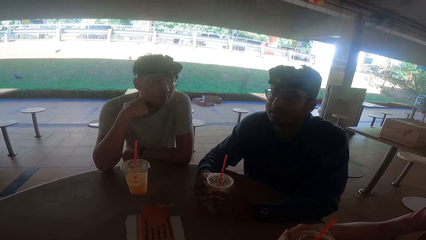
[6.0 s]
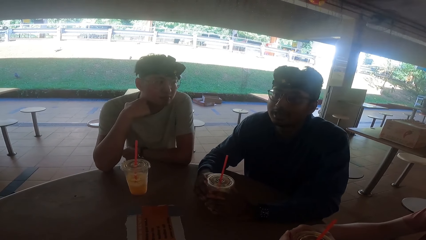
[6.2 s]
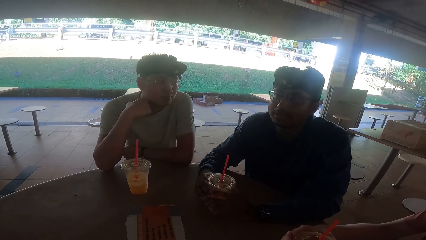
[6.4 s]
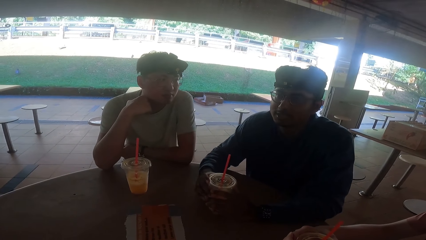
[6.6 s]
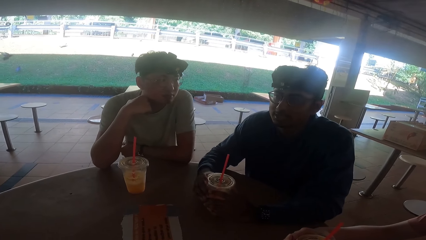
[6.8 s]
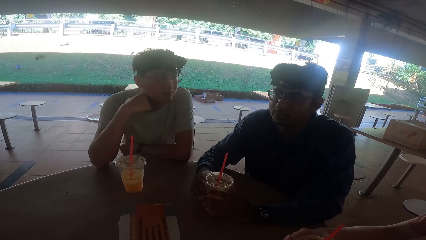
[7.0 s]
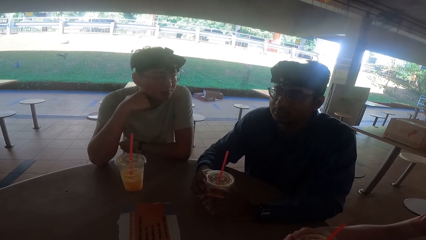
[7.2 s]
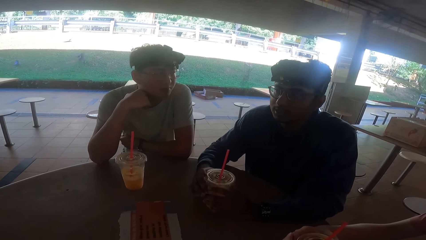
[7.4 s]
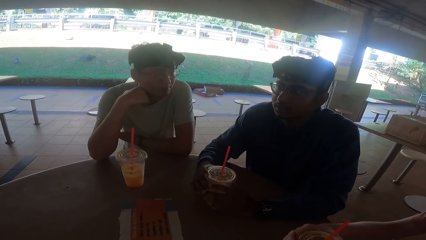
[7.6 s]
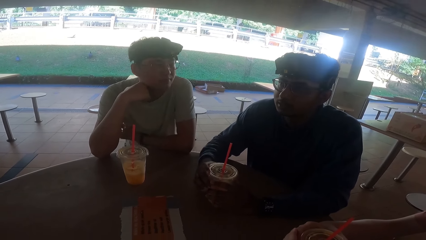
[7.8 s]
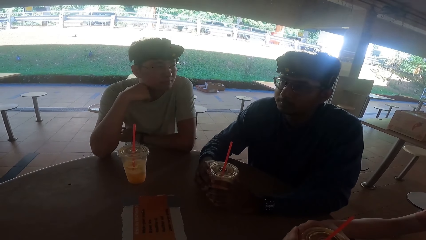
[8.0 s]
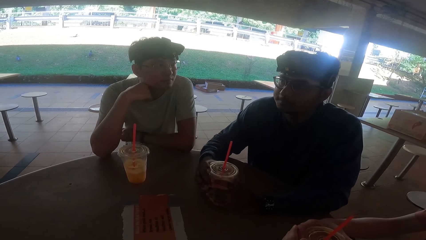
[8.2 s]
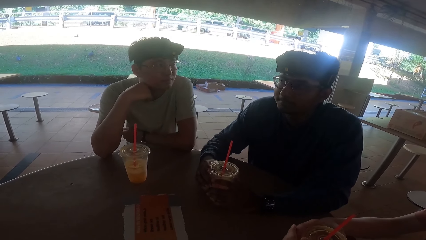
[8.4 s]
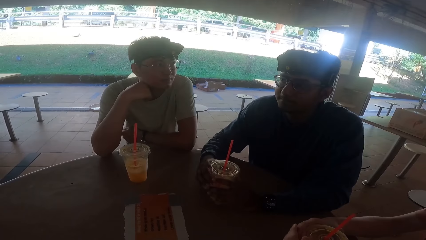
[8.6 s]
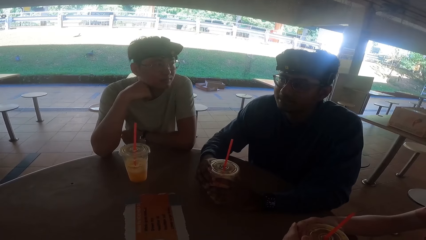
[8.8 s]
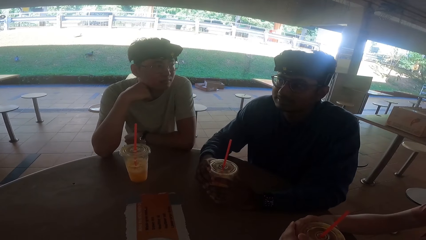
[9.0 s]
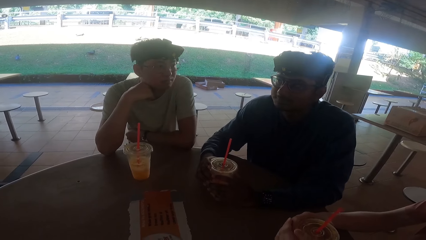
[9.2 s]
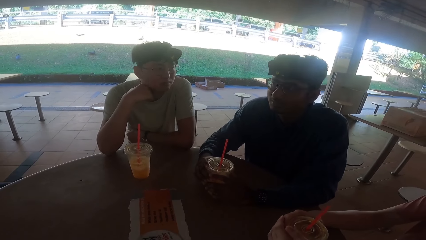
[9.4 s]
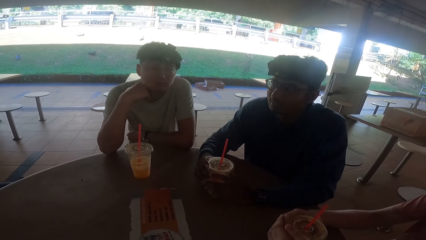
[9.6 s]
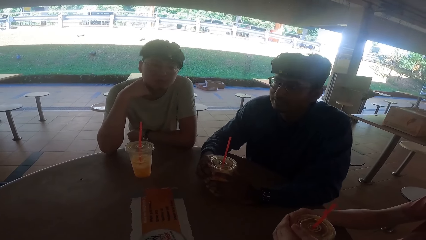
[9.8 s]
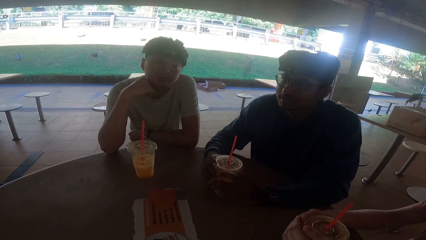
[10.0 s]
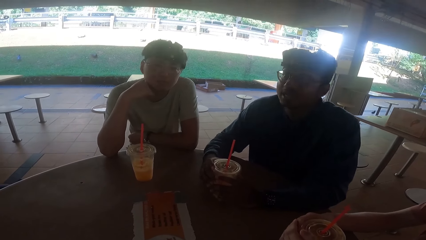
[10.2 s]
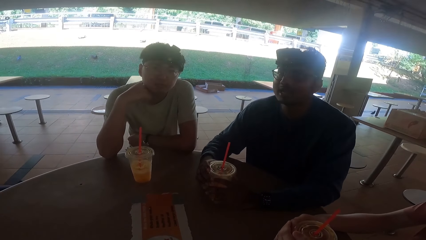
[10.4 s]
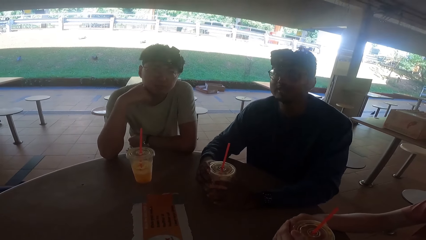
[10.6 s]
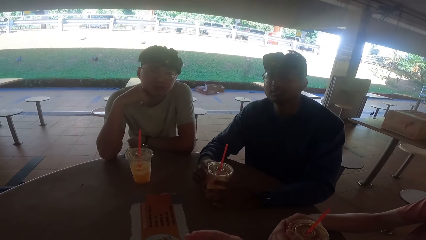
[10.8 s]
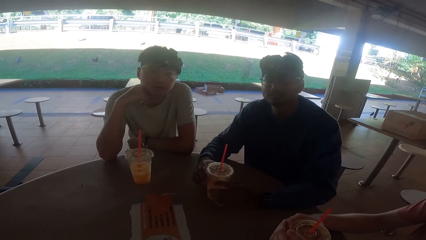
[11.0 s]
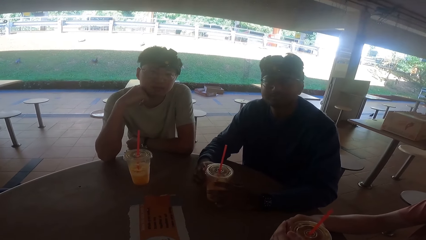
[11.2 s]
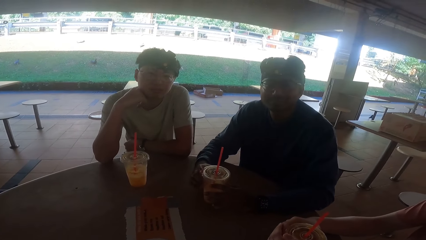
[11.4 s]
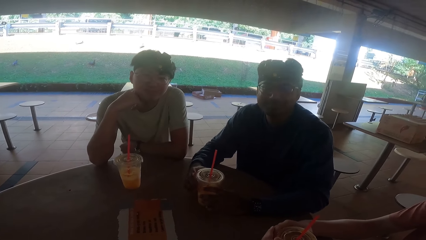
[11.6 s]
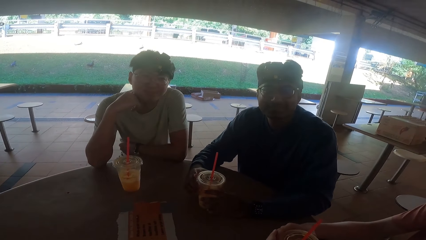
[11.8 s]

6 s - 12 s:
A person talks to the camera wearer.

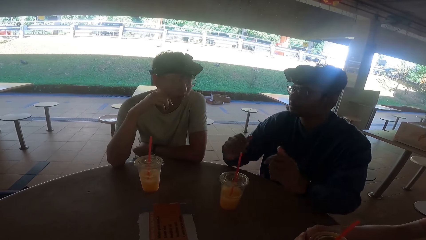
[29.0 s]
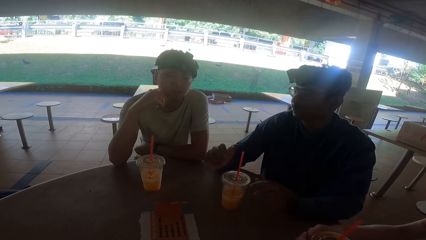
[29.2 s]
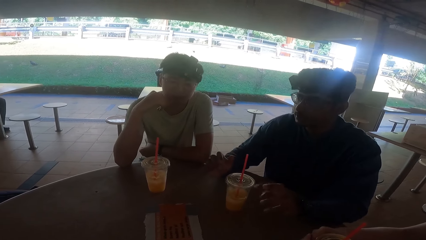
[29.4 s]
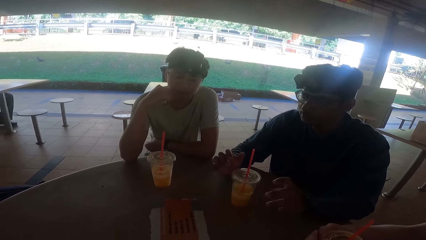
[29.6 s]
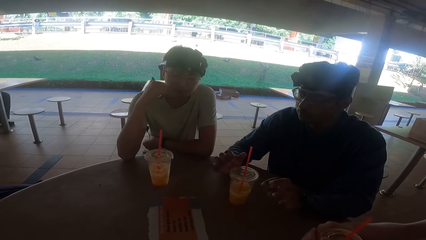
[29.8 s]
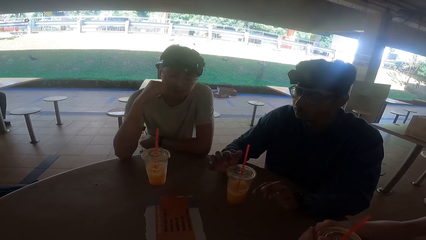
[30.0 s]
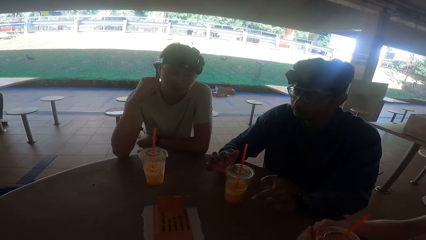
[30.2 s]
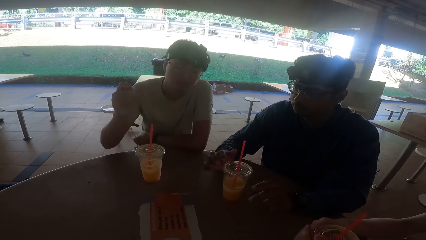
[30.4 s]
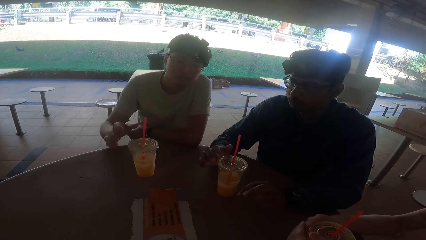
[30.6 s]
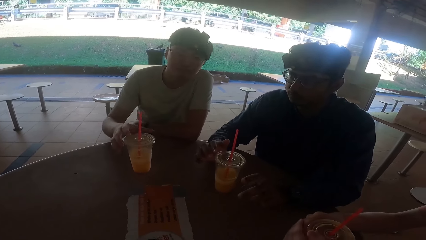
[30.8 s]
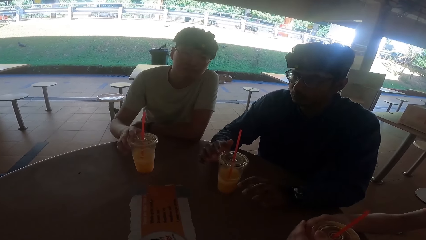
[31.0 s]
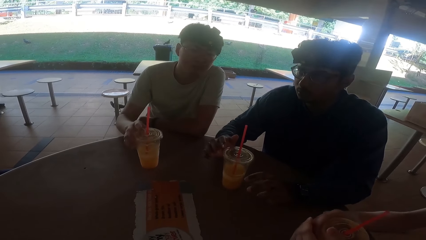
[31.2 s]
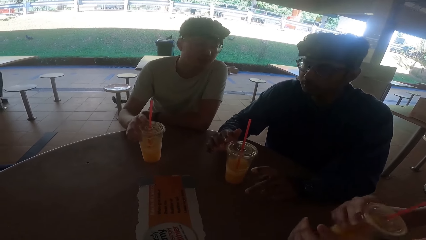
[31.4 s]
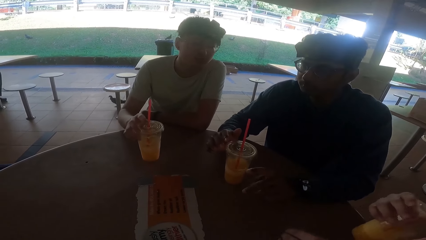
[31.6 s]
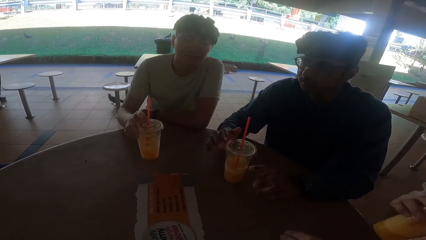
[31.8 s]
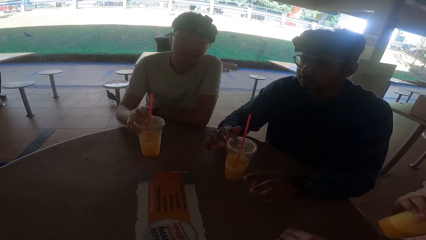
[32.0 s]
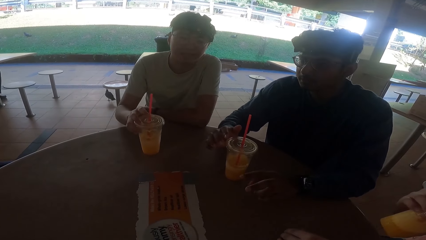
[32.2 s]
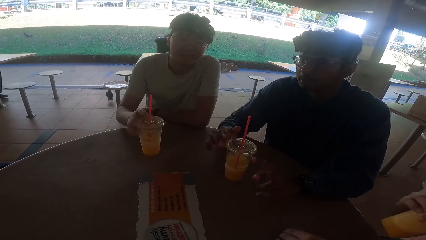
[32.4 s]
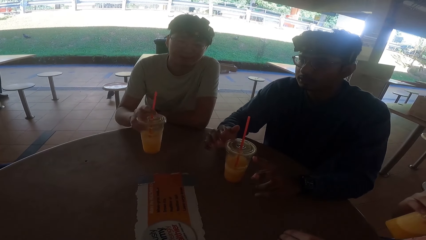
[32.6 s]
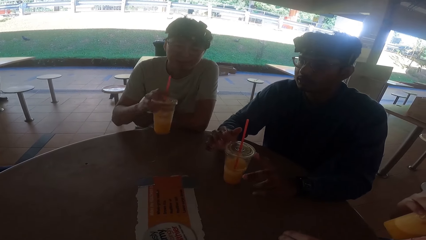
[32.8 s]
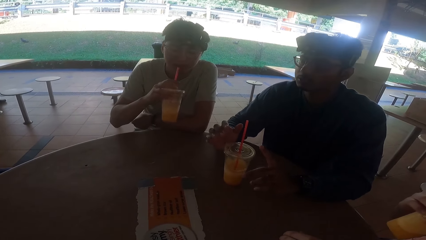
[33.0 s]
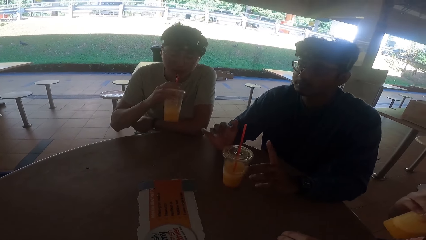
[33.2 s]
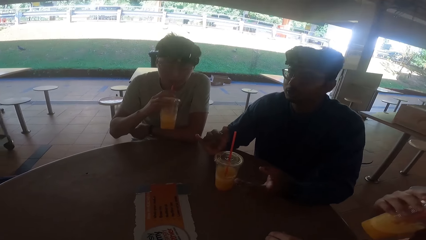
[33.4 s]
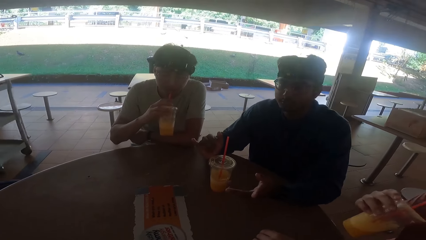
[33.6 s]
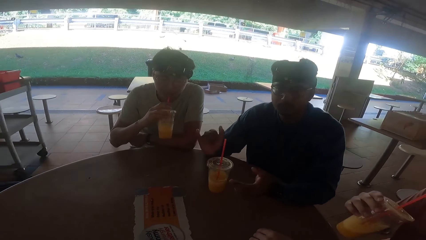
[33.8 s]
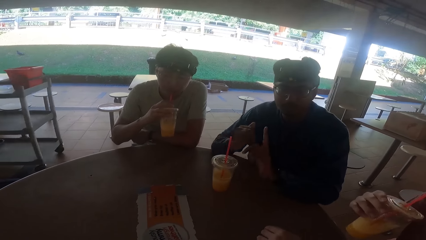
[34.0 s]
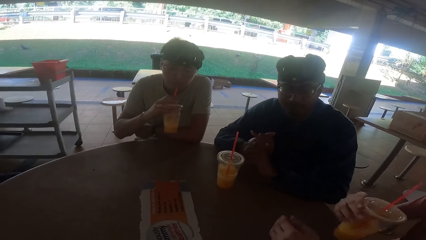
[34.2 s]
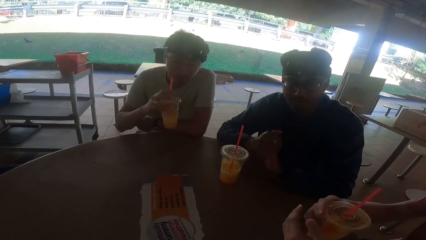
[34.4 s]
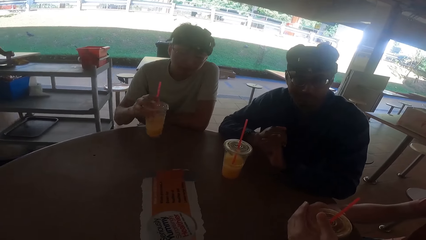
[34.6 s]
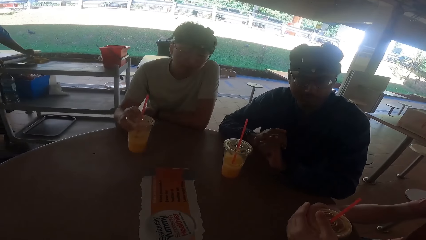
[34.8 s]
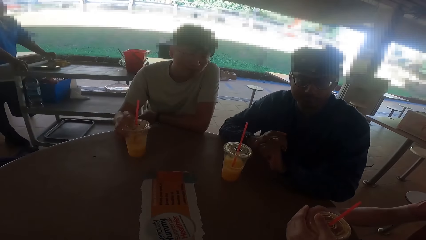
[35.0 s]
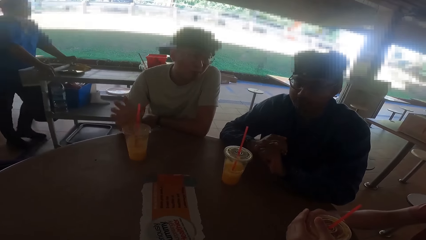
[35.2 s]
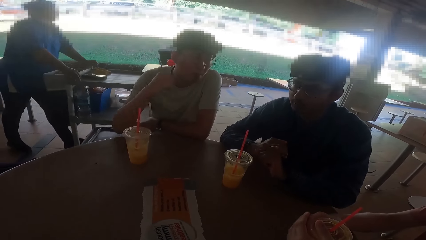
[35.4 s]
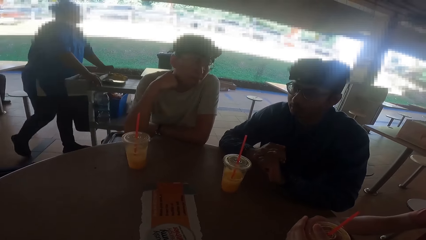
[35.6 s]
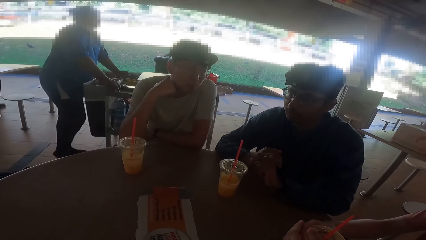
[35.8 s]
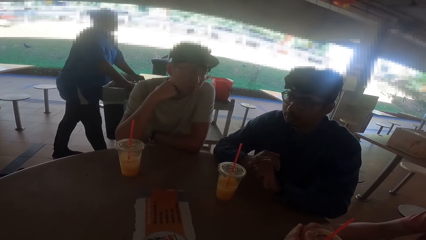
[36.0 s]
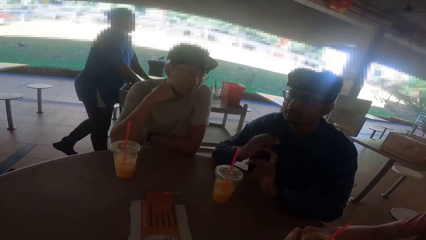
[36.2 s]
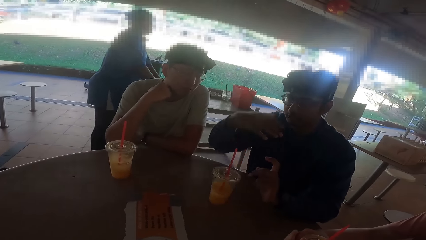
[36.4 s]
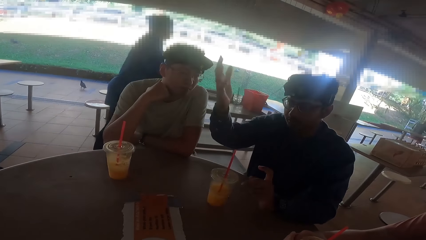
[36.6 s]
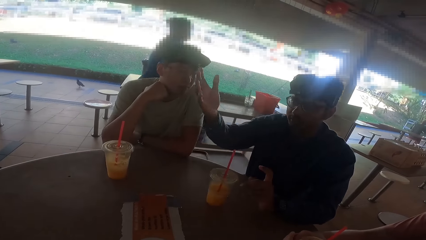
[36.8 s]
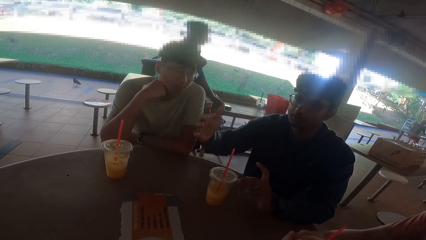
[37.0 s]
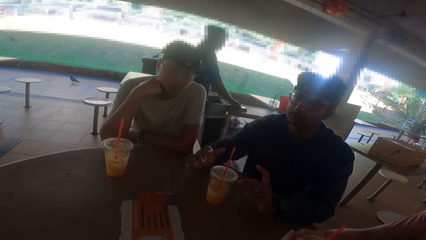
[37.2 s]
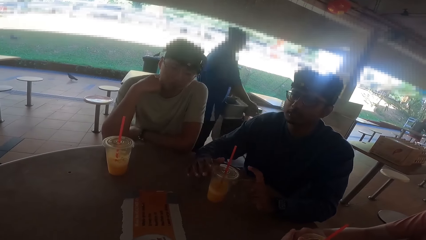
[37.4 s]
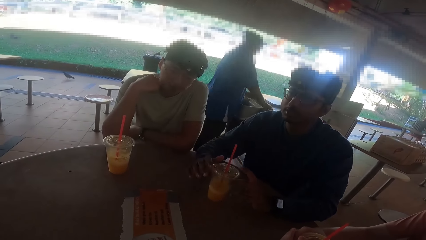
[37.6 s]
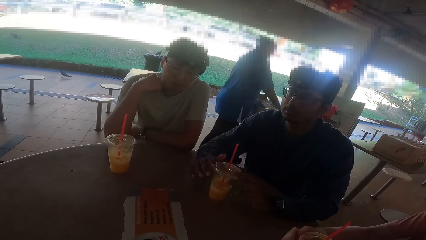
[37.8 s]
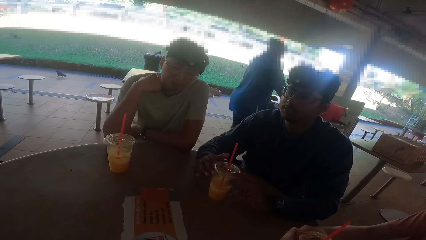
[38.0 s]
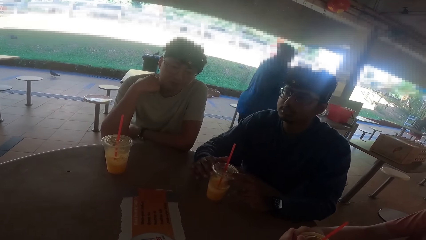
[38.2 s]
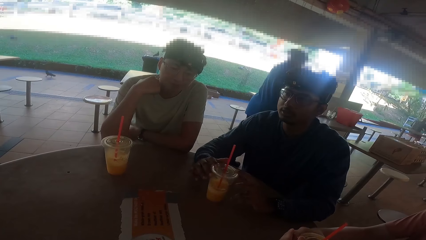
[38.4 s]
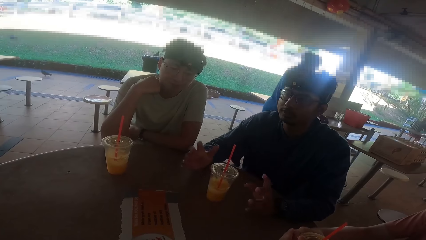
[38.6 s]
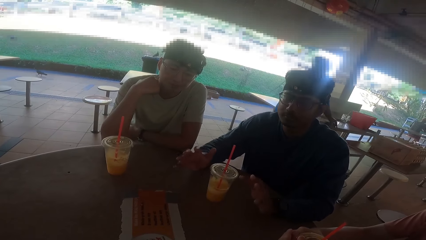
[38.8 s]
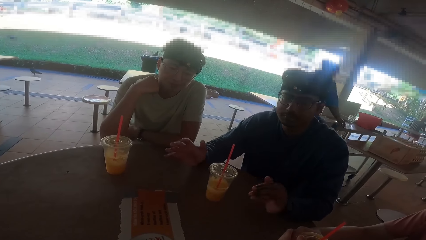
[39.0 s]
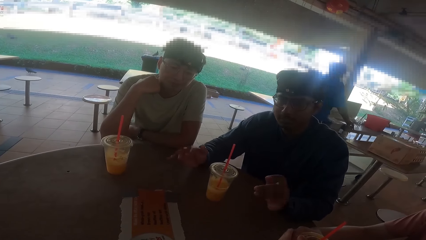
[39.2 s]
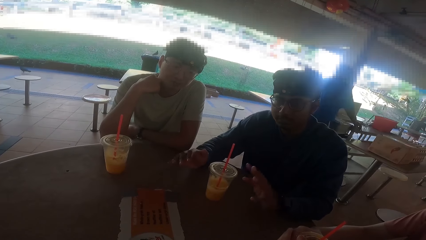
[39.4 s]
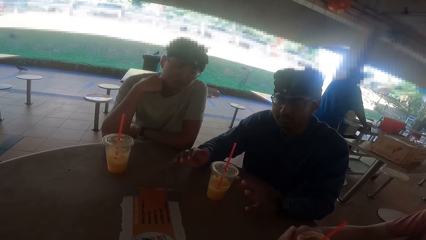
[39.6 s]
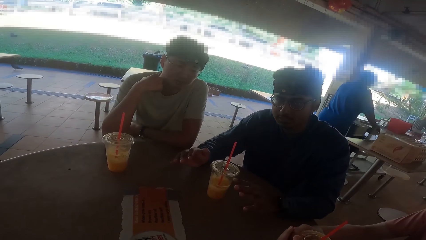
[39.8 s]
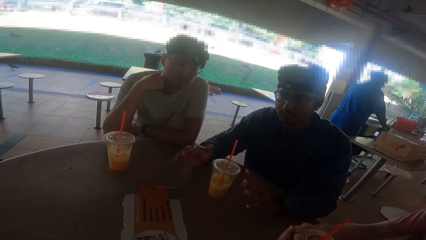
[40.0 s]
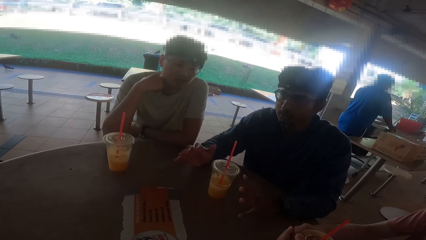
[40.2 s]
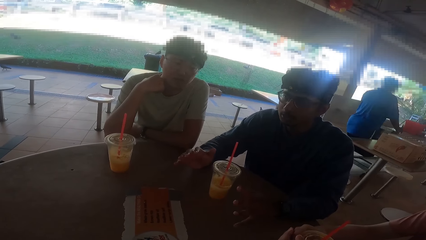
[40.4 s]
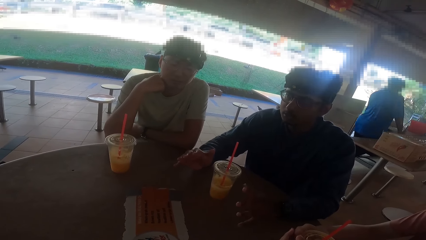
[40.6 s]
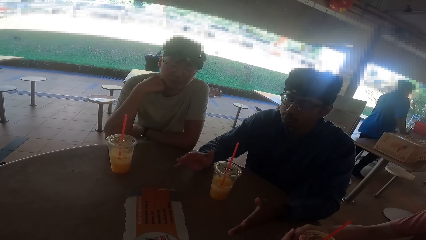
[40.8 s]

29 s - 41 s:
A person picks up the juice from the table. The person drinks the juice. The person puts the juice on the table. The person puts his hand on his cheek.
